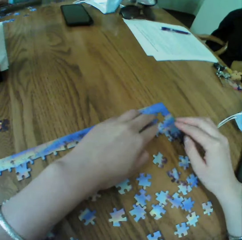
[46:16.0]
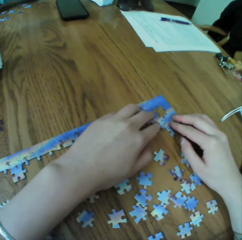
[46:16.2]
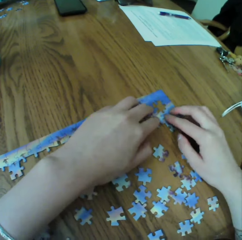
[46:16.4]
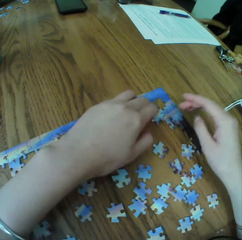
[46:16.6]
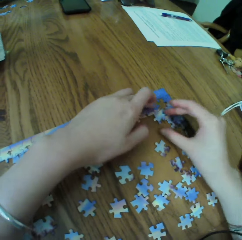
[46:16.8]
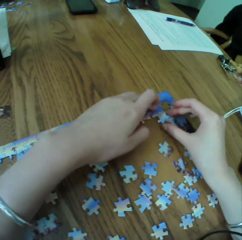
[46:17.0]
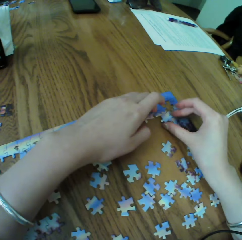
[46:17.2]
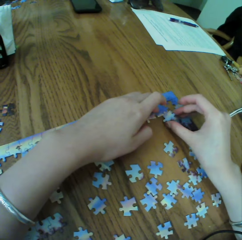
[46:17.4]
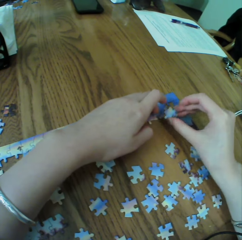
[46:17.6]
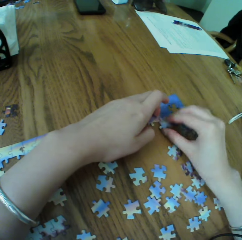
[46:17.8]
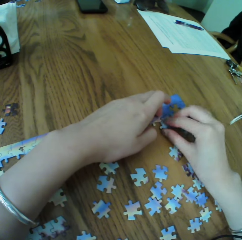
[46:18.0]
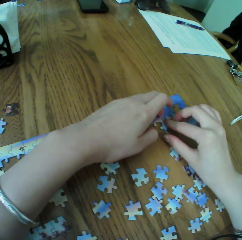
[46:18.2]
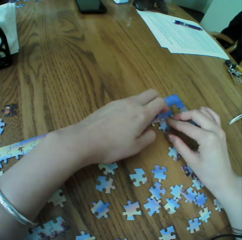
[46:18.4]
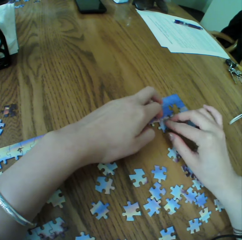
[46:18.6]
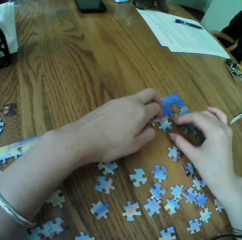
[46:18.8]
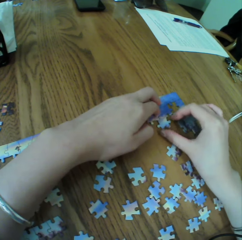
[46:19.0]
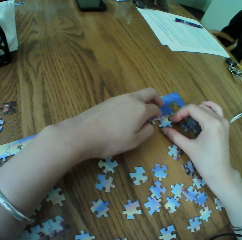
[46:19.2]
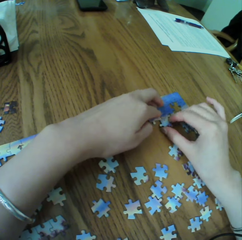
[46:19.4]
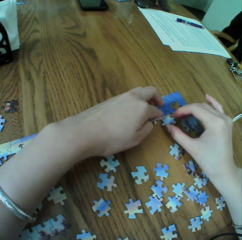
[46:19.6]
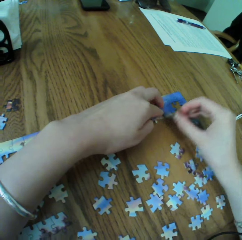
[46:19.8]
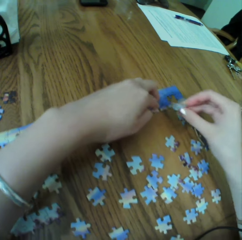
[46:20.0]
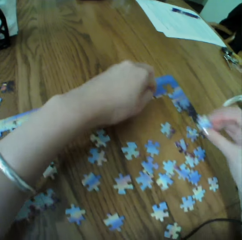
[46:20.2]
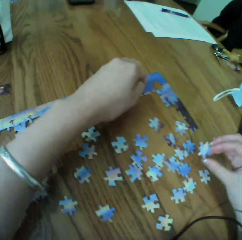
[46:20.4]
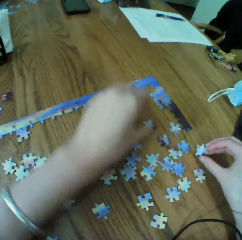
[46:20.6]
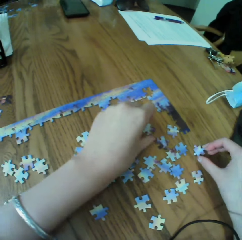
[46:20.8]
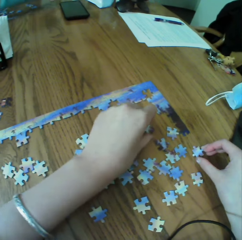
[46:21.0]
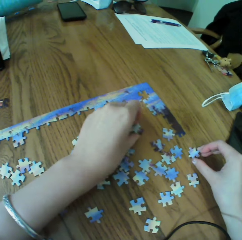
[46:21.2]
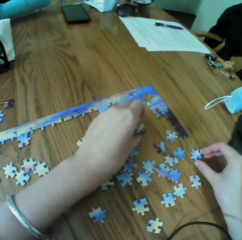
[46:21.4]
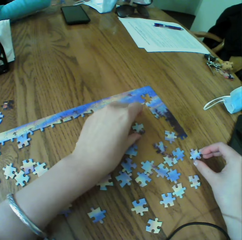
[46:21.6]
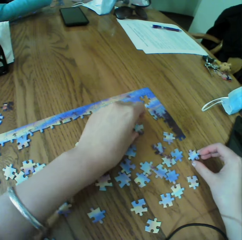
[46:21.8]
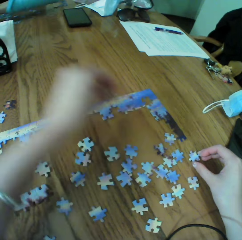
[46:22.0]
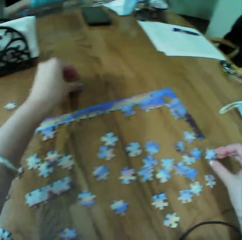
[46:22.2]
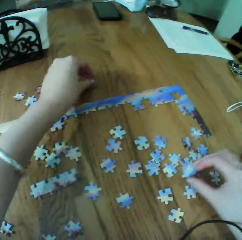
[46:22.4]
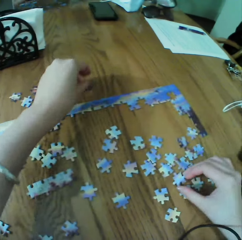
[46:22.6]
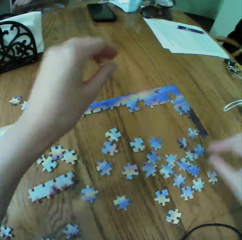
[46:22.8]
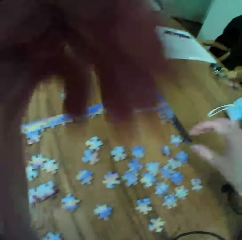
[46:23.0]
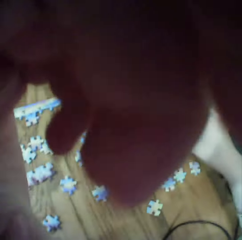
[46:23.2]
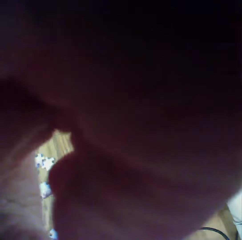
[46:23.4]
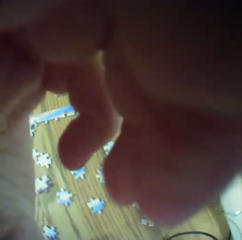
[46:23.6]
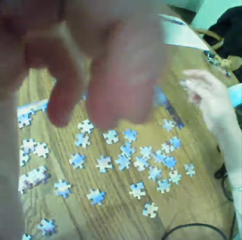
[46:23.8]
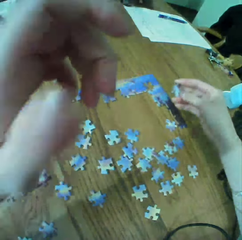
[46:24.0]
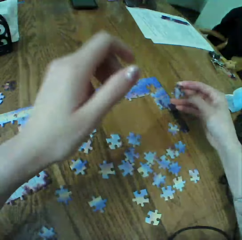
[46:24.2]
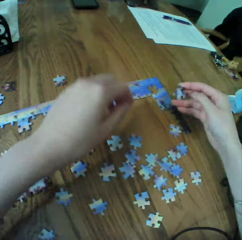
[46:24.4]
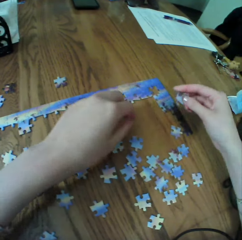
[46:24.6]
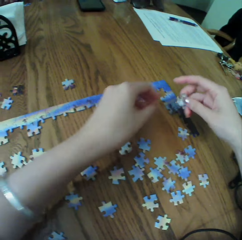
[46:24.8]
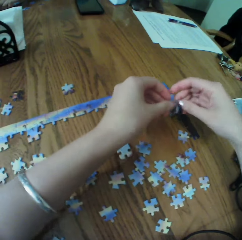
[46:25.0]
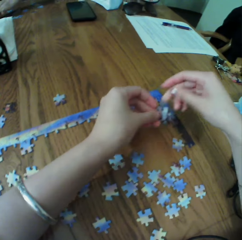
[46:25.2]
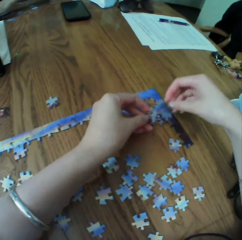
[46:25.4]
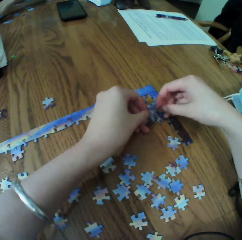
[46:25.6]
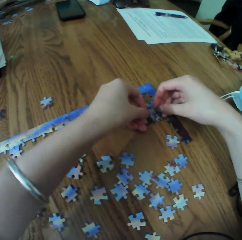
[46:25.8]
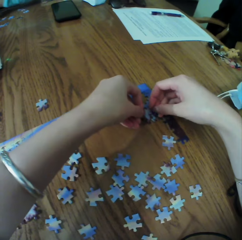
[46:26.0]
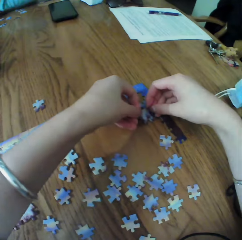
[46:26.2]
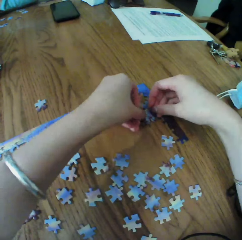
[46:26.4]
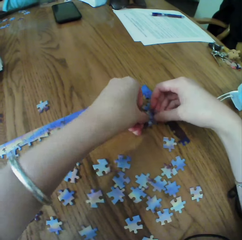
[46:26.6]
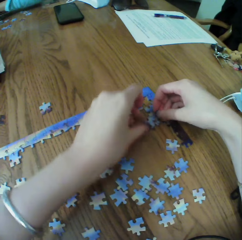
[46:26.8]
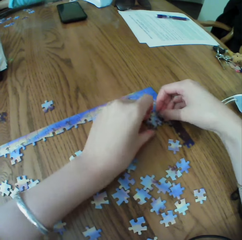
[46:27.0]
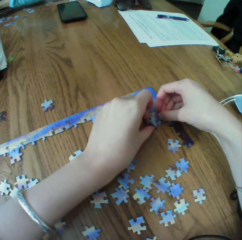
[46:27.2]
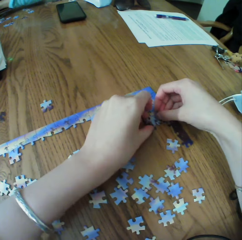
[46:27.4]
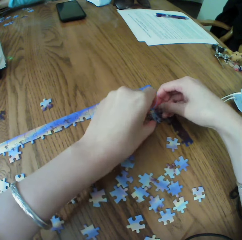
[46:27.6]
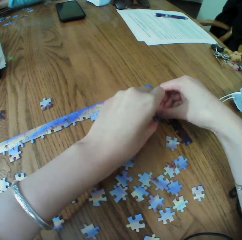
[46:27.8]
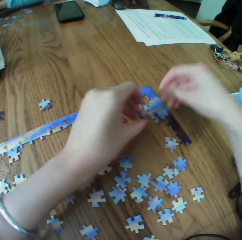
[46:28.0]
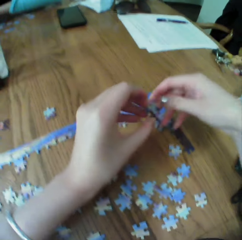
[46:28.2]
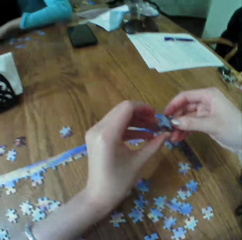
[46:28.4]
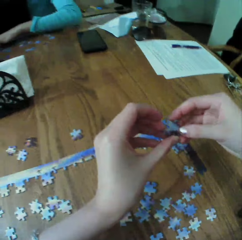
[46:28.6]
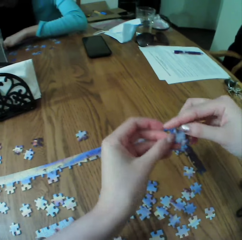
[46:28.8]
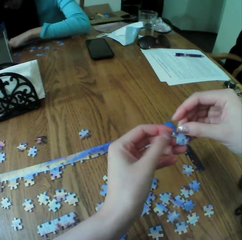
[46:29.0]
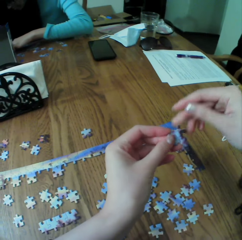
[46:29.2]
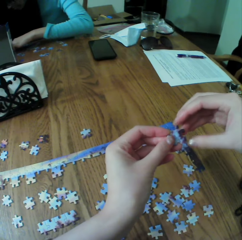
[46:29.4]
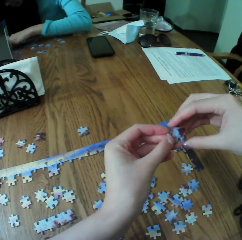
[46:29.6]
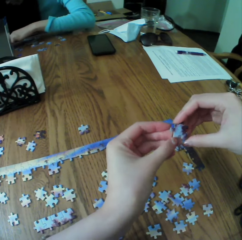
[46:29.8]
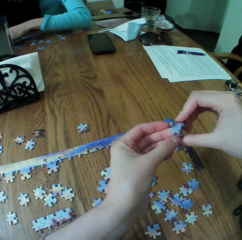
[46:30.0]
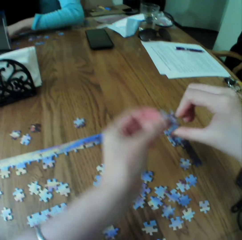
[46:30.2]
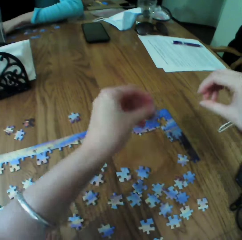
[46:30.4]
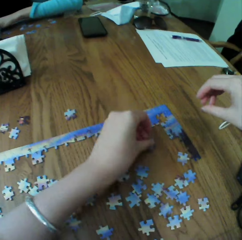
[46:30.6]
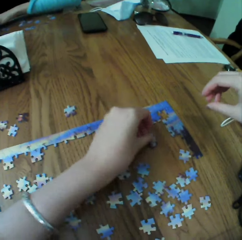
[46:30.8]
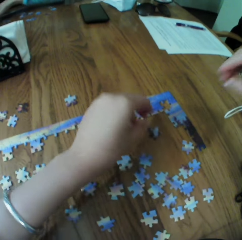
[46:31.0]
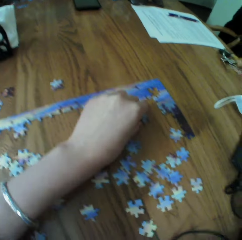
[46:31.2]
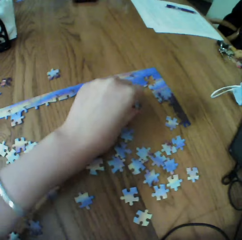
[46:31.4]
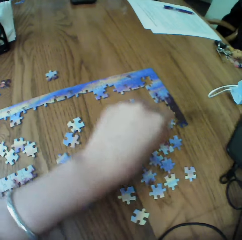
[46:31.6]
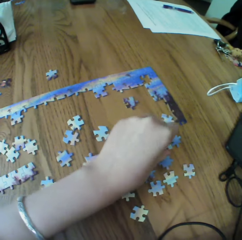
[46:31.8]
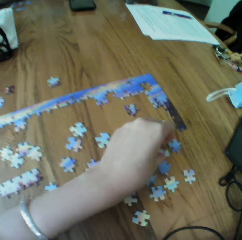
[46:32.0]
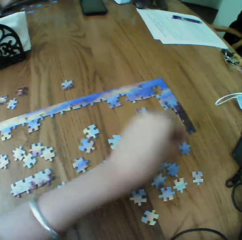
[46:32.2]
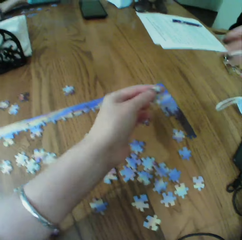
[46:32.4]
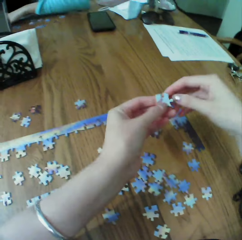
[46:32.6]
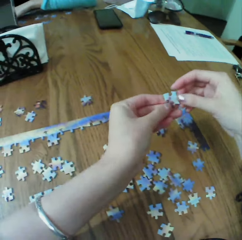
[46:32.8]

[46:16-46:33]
The camera wearer touches the puzzle. They raise a hand up. They touch the puzzle.

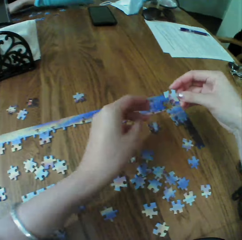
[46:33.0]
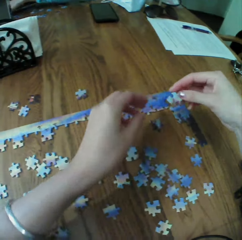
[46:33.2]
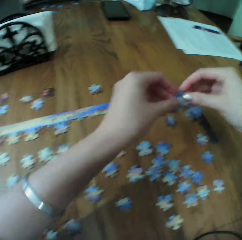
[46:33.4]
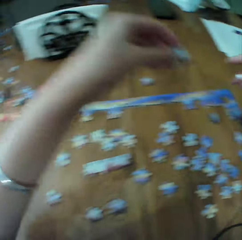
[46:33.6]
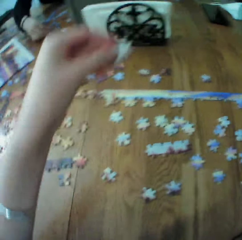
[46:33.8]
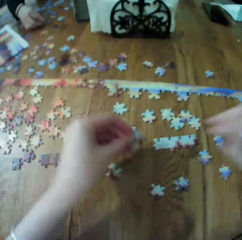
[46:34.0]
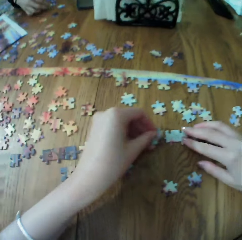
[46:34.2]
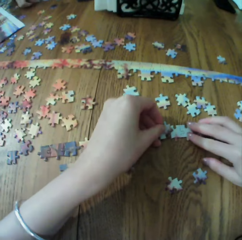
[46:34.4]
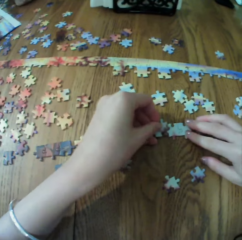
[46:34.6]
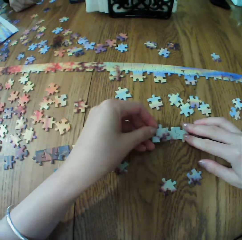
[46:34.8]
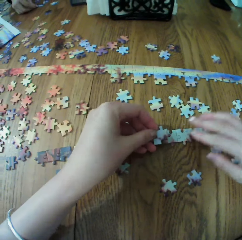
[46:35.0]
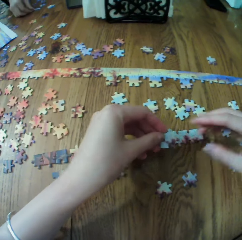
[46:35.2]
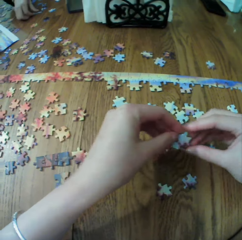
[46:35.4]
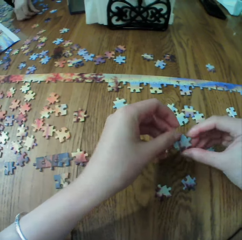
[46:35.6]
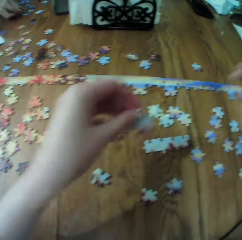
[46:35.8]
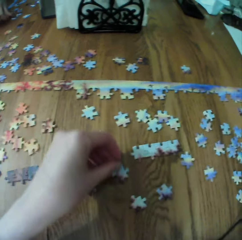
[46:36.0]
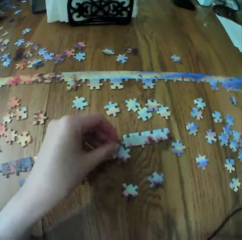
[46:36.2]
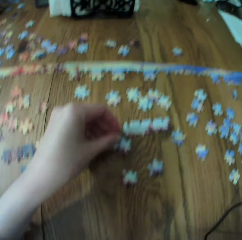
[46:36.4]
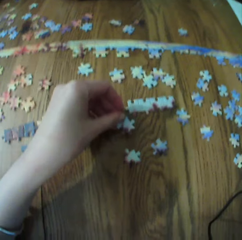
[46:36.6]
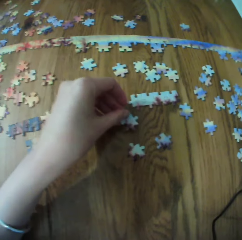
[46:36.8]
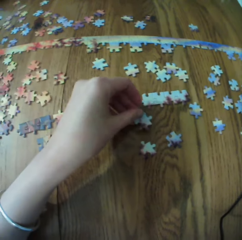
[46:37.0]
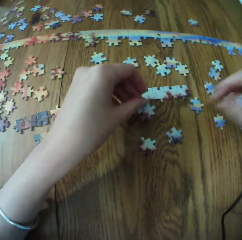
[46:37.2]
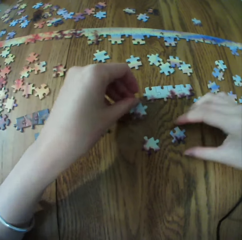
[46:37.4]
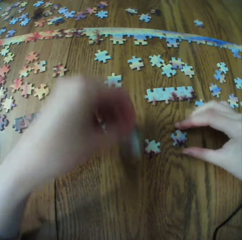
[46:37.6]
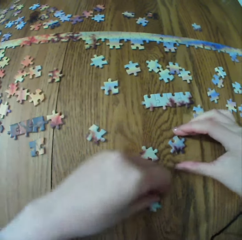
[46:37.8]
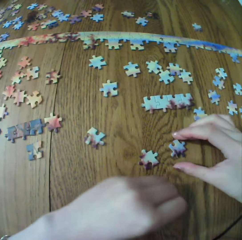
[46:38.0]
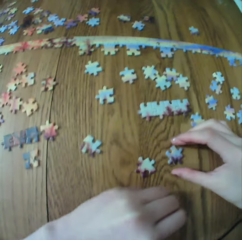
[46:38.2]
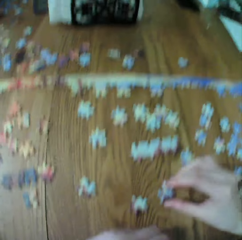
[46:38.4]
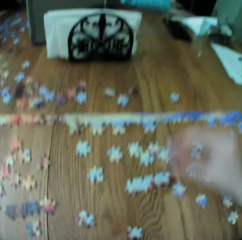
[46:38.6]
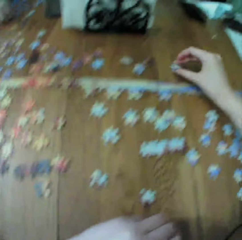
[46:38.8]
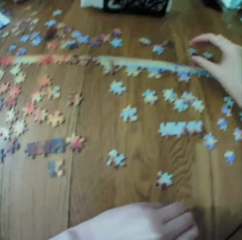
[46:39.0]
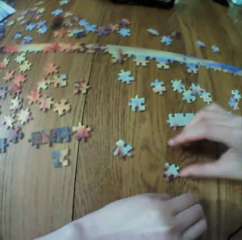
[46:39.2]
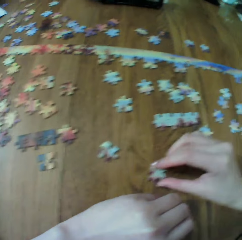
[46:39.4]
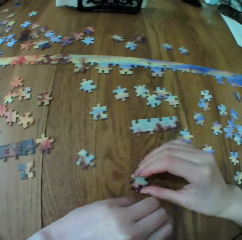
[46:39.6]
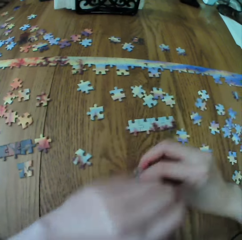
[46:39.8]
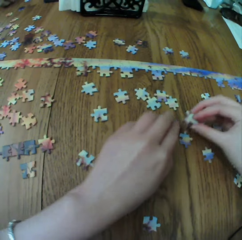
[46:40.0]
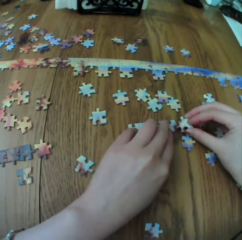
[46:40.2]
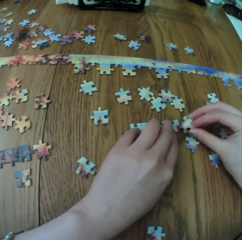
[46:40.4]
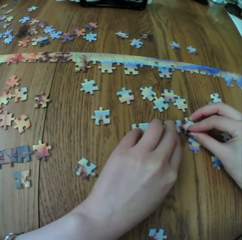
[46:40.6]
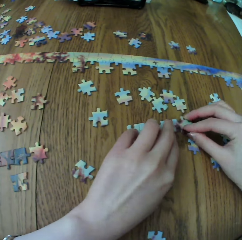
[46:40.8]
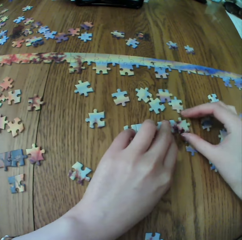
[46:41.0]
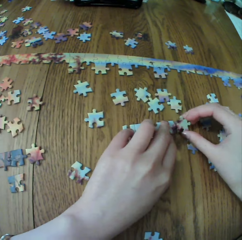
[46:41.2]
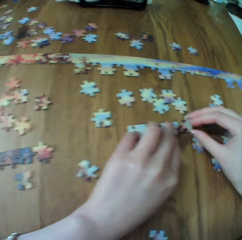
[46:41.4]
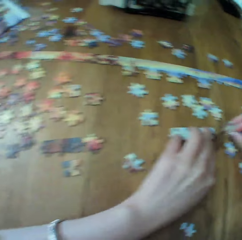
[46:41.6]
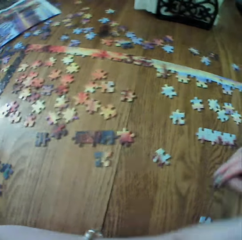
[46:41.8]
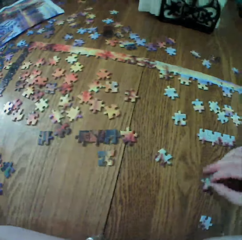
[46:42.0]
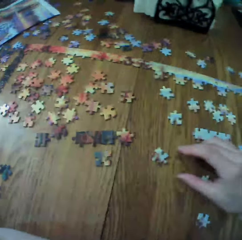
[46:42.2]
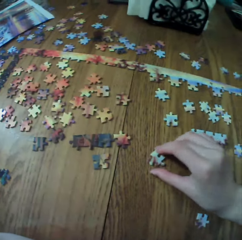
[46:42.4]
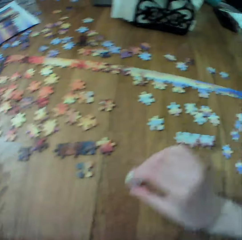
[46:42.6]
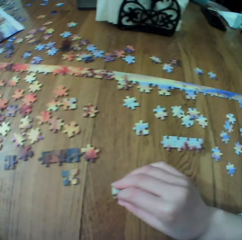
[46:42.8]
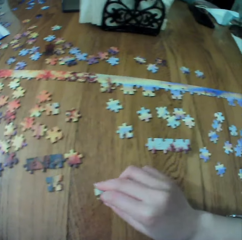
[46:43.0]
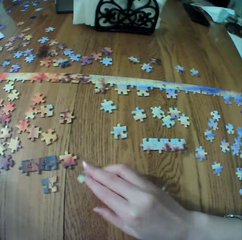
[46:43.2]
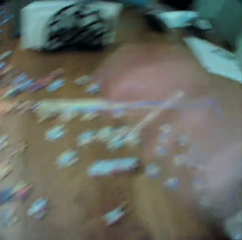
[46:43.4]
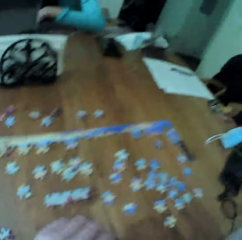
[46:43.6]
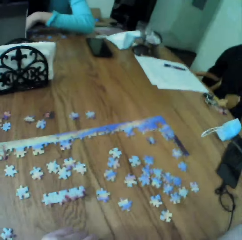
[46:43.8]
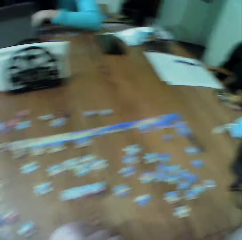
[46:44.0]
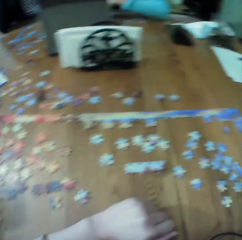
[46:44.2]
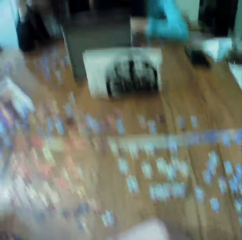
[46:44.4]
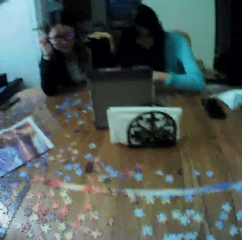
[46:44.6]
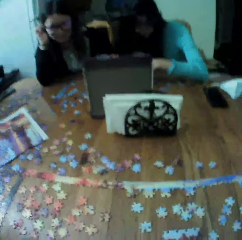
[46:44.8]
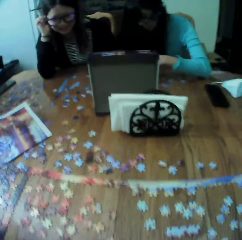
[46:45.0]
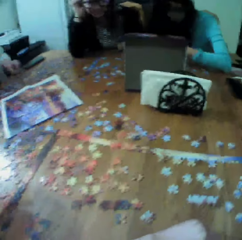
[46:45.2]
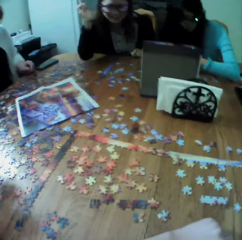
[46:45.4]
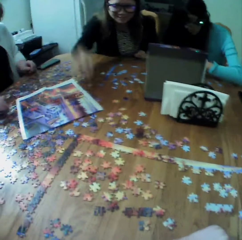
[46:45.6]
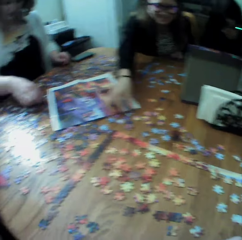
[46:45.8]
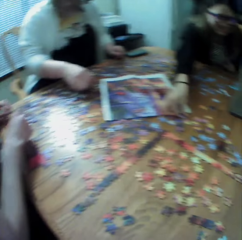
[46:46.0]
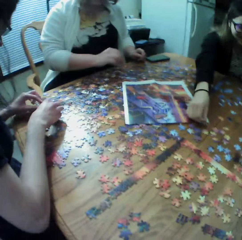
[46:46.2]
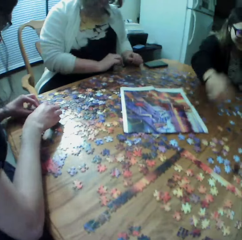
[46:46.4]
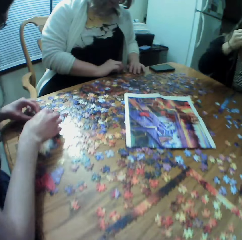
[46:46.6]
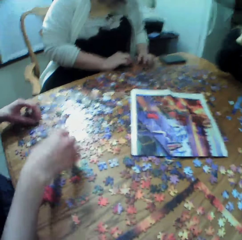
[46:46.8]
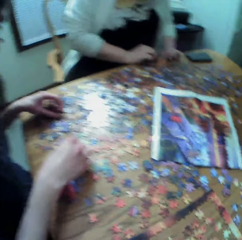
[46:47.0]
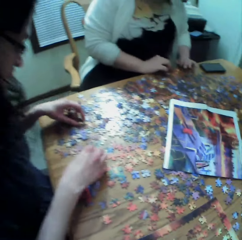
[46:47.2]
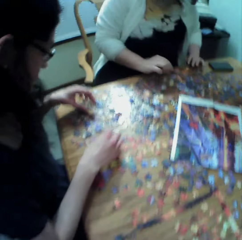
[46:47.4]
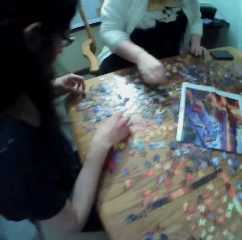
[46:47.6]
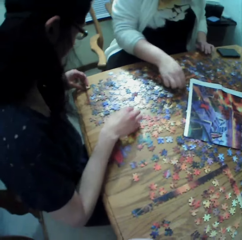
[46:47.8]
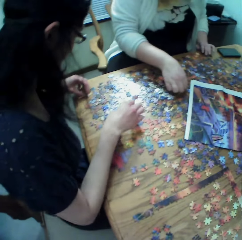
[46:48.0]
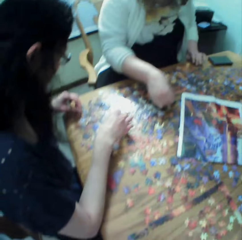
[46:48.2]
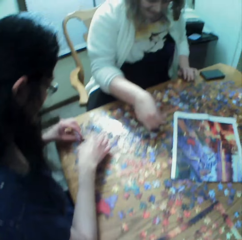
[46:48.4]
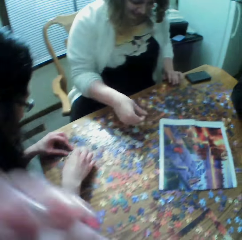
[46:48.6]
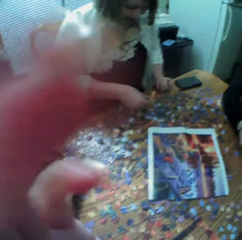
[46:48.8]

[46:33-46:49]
The camera wearer arranges the puzzle. They touch the puzzle. They look around. A woman picks up a puzzle piece. The woman and another woman arrange the pieces of the jigsaw puzzle.
